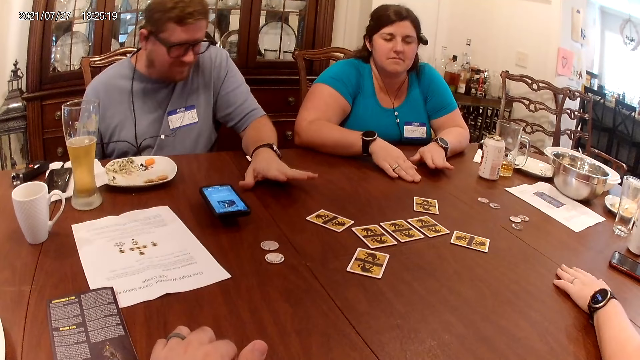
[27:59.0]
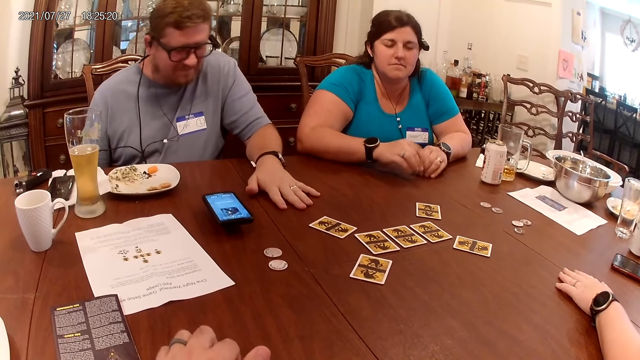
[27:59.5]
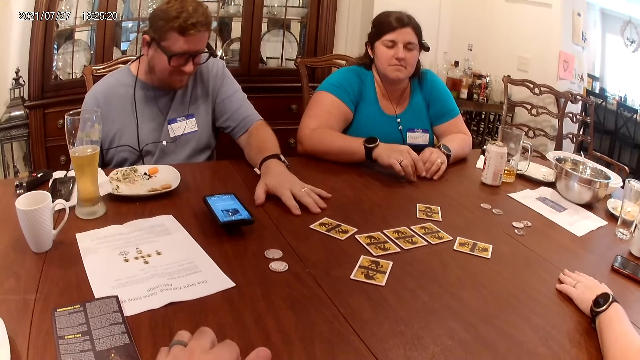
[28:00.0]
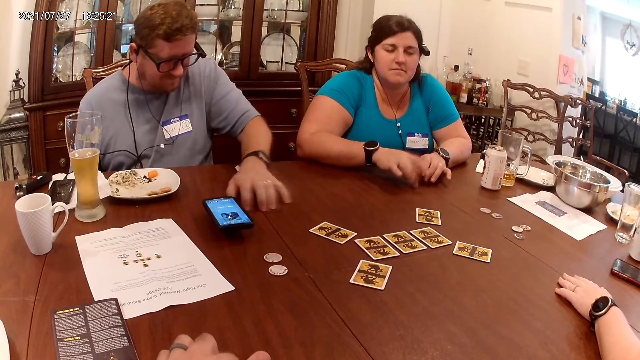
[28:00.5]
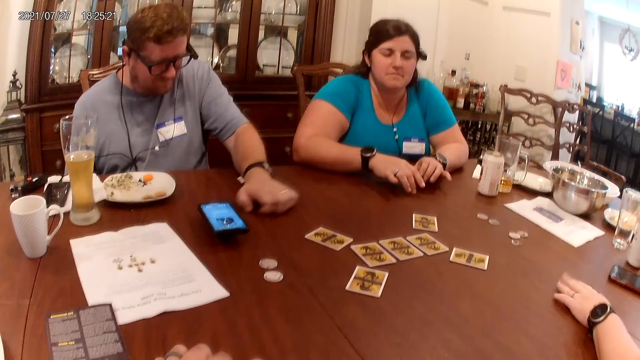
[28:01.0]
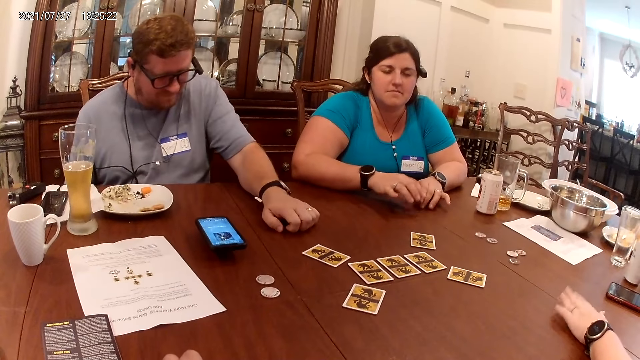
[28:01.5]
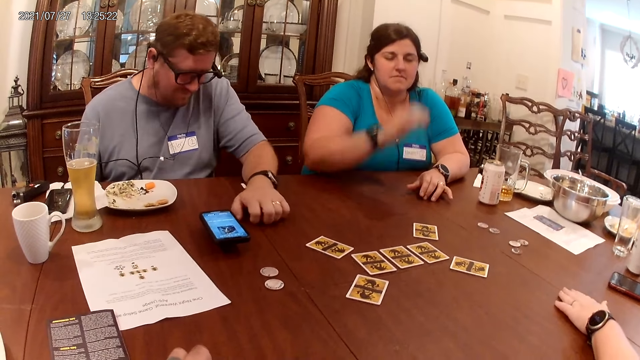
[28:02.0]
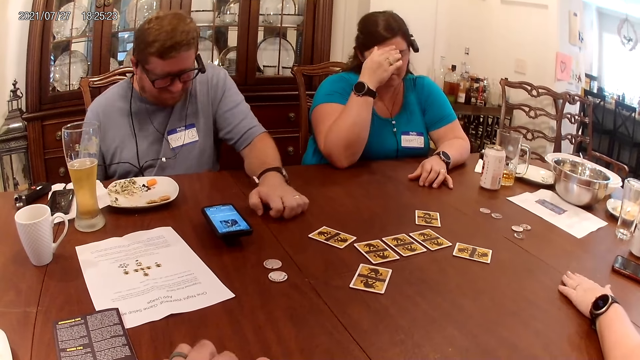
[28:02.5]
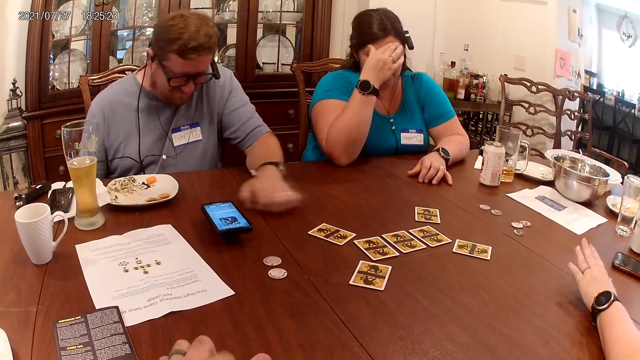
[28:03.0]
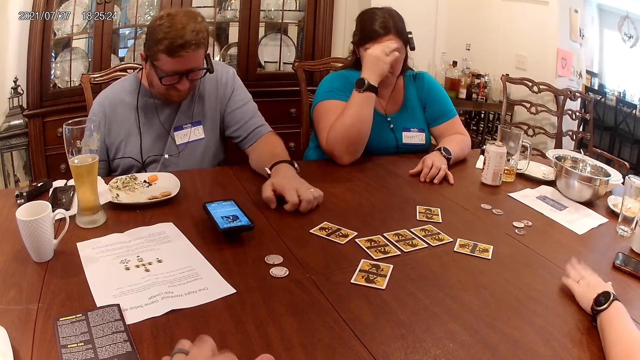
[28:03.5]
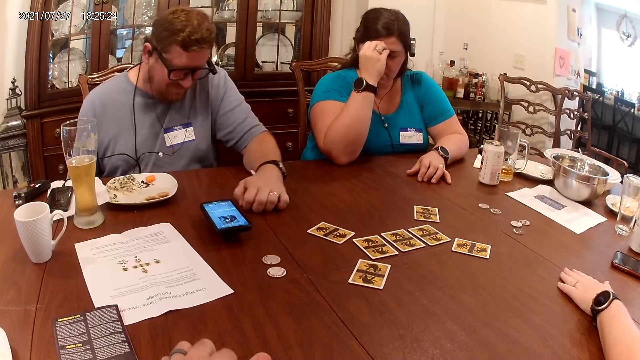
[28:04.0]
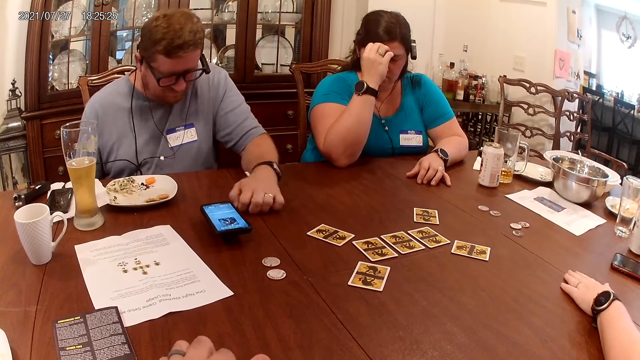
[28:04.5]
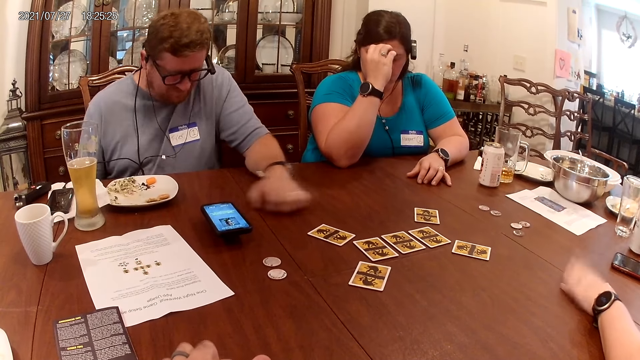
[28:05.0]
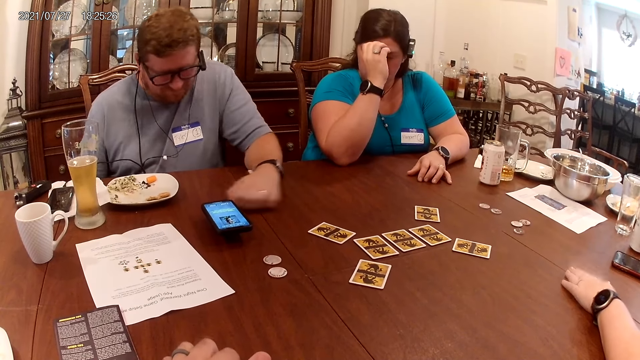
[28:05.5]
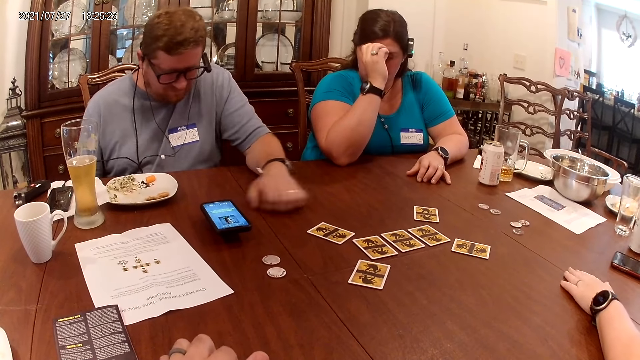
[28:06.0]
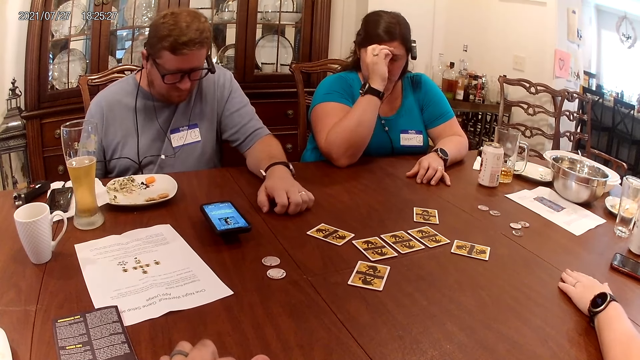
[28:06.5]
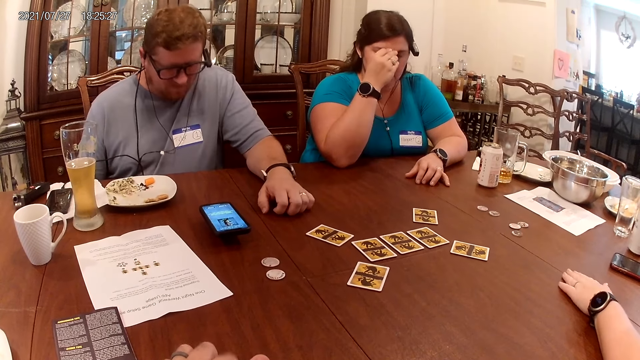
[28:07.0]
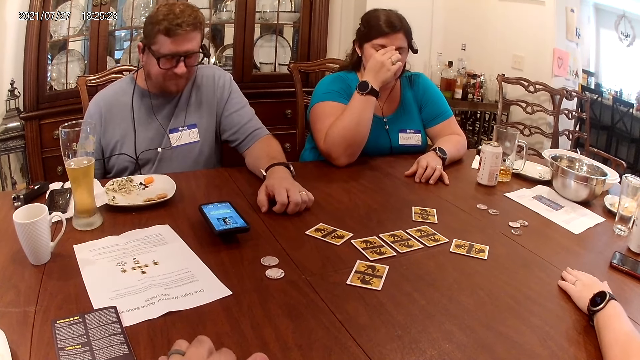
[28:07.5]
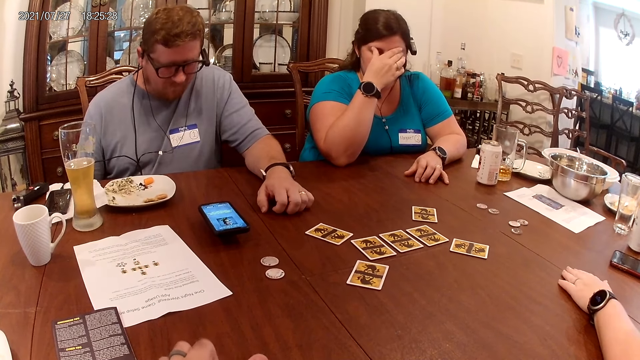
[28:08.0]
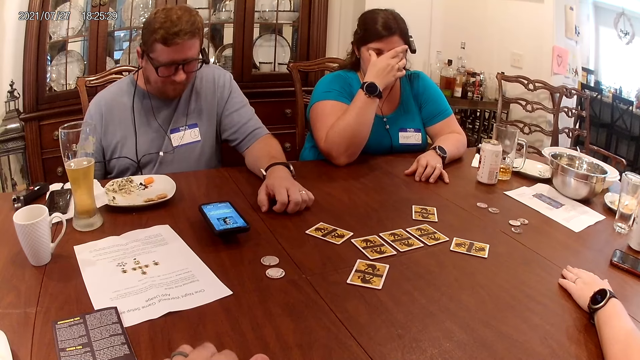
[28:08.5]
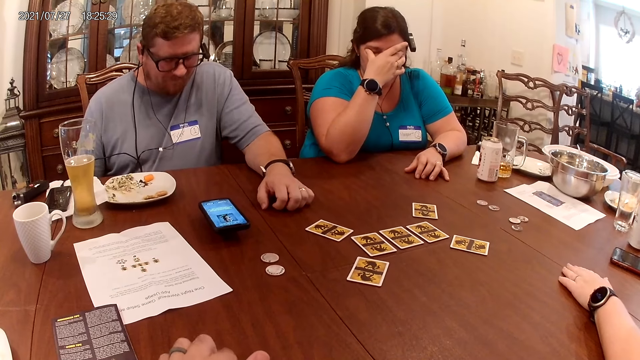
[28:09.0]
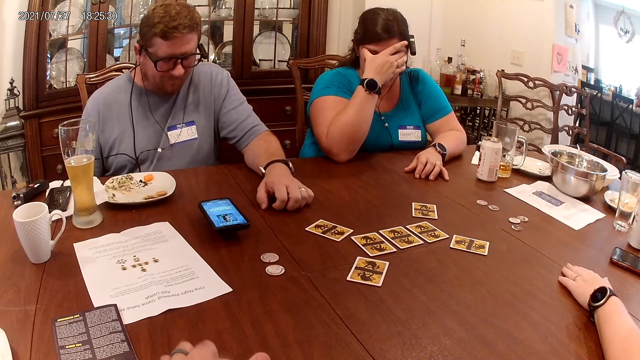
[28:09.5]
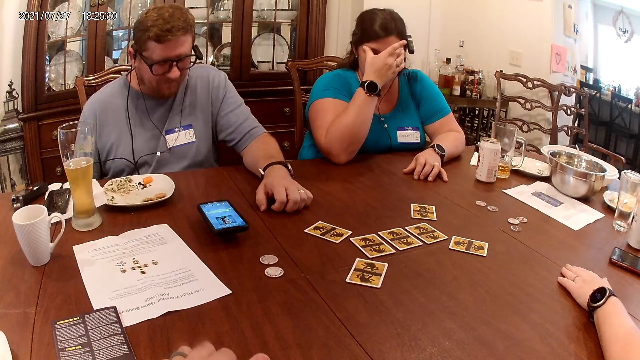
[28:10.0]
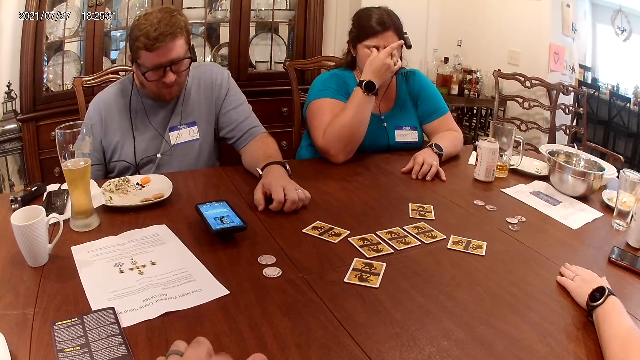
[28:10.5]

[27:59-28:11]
The man rubs his left hand on the table. A woman taps both hands on the table. Another woman rubs her right hand on her face. Another person taps the table.

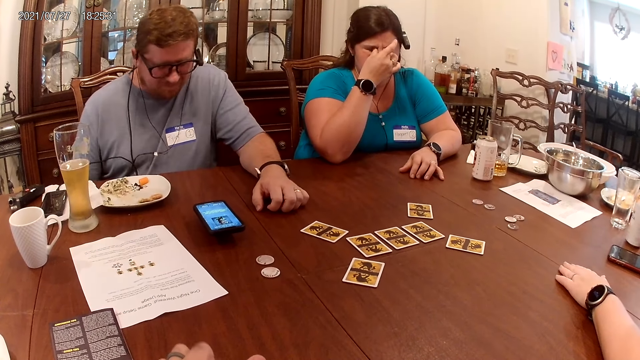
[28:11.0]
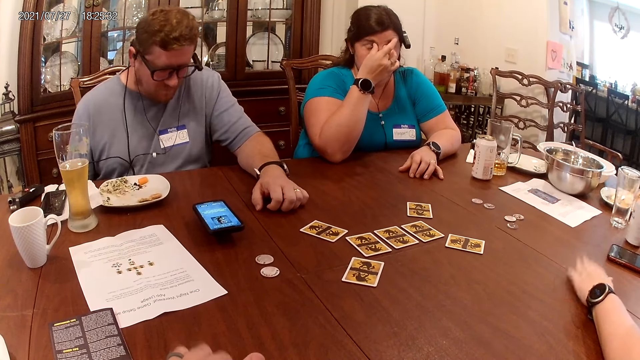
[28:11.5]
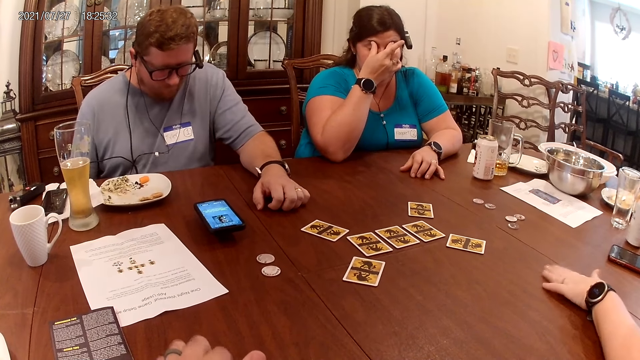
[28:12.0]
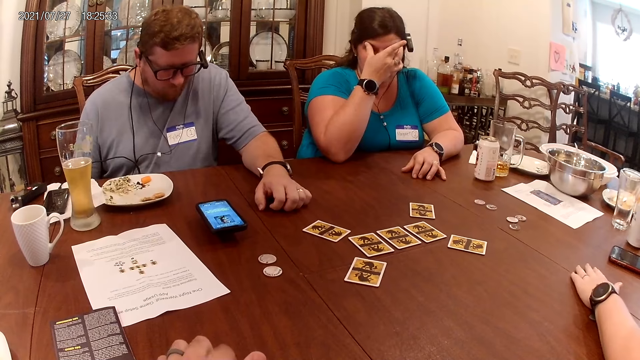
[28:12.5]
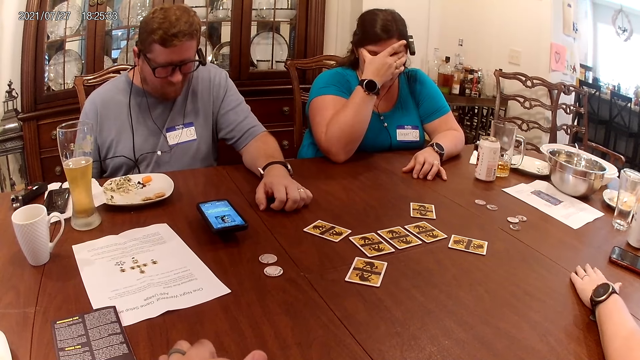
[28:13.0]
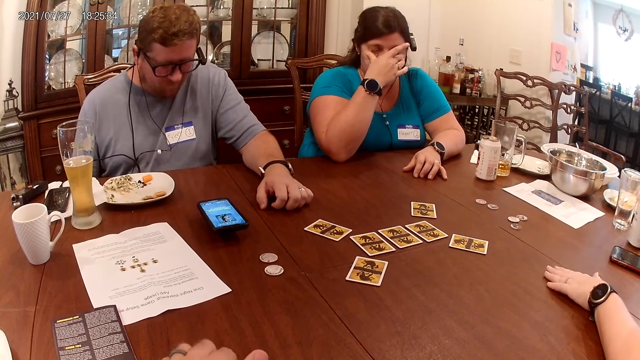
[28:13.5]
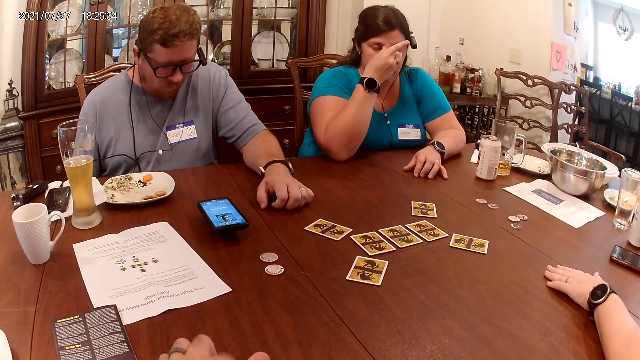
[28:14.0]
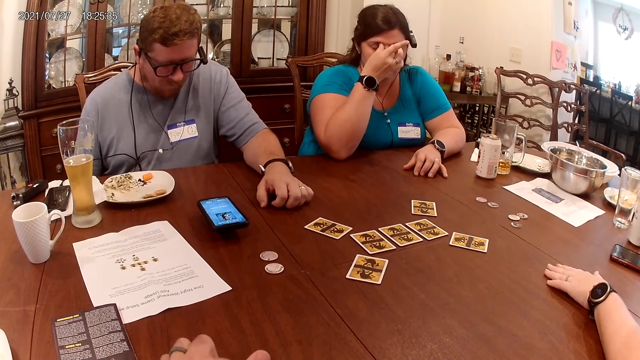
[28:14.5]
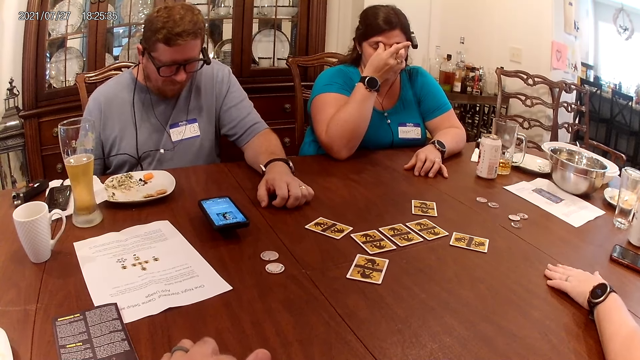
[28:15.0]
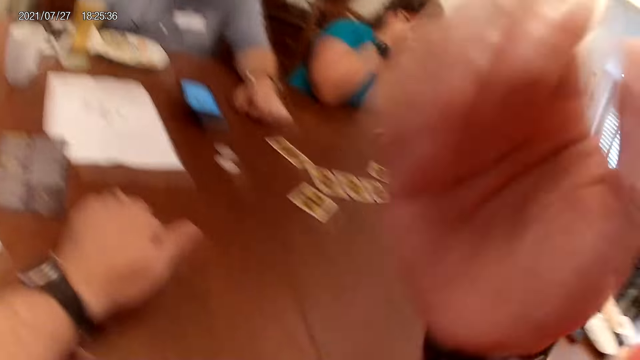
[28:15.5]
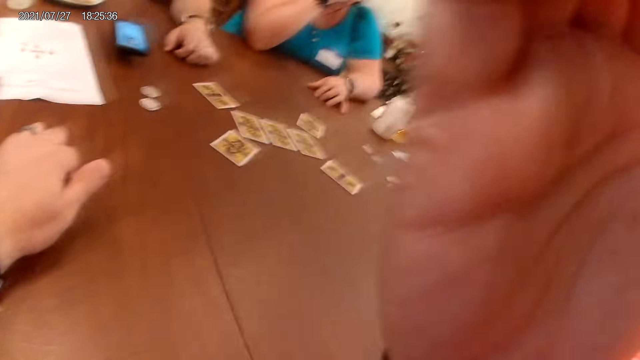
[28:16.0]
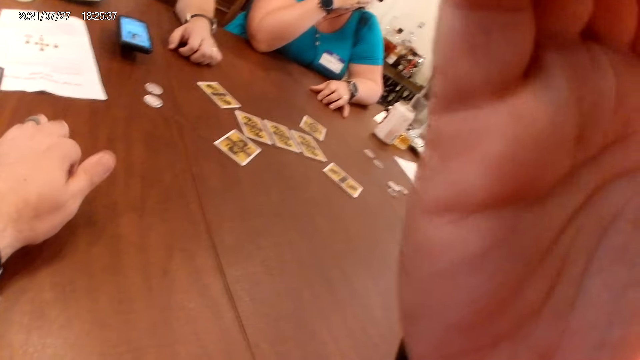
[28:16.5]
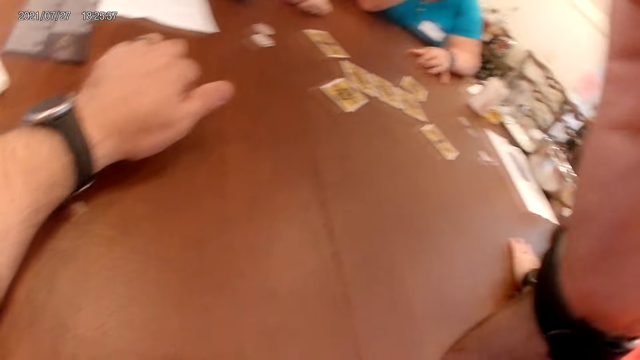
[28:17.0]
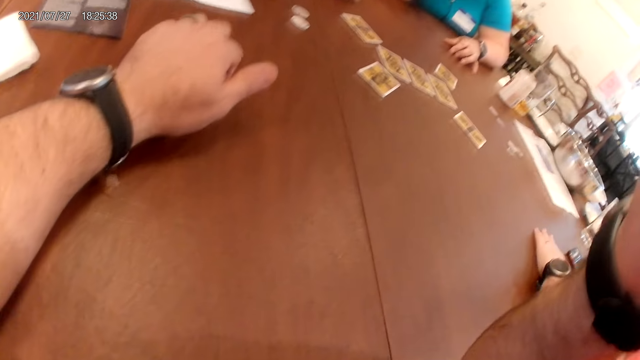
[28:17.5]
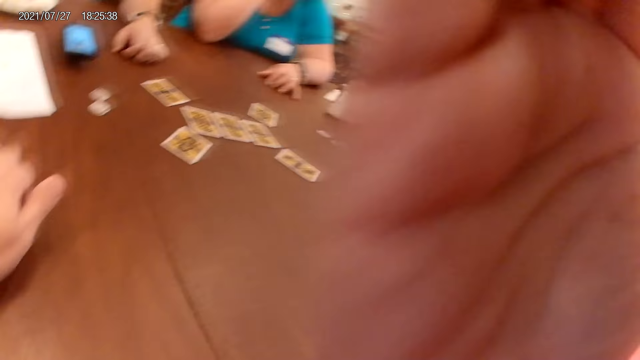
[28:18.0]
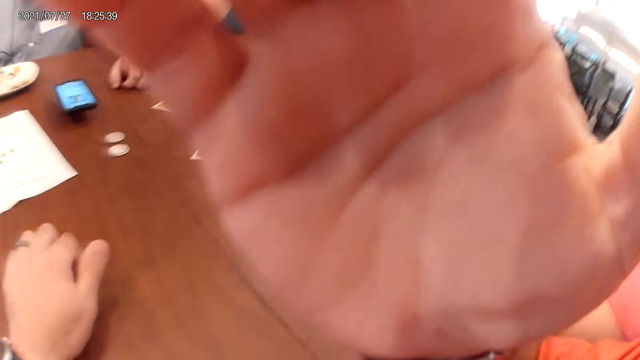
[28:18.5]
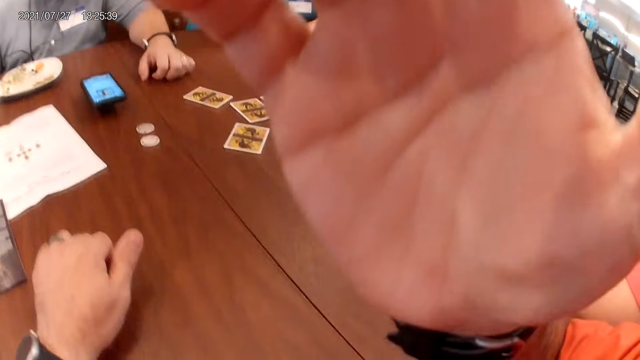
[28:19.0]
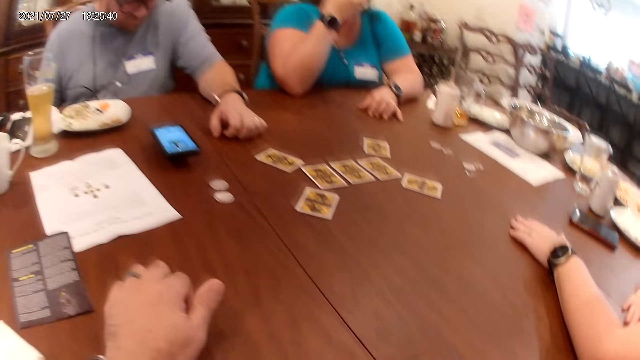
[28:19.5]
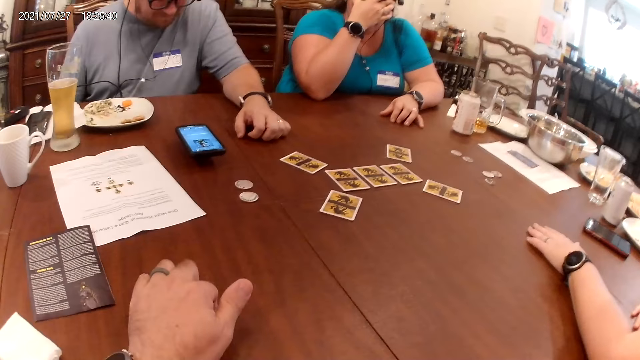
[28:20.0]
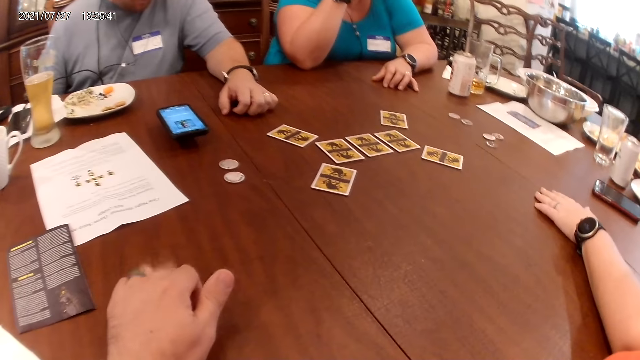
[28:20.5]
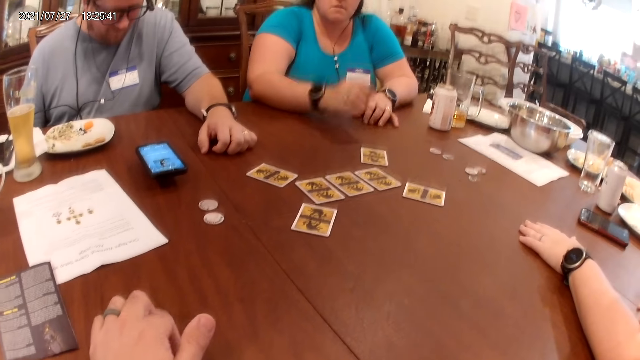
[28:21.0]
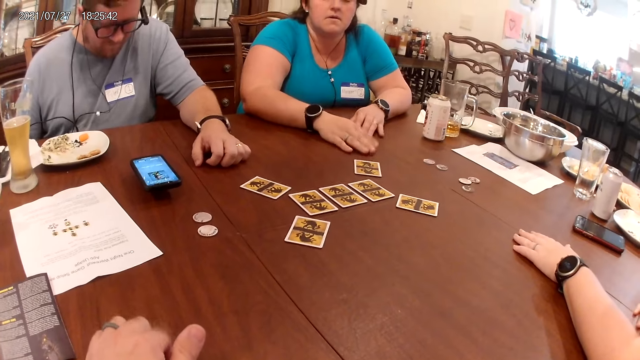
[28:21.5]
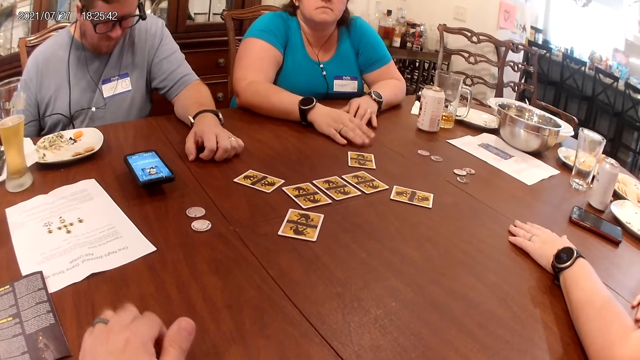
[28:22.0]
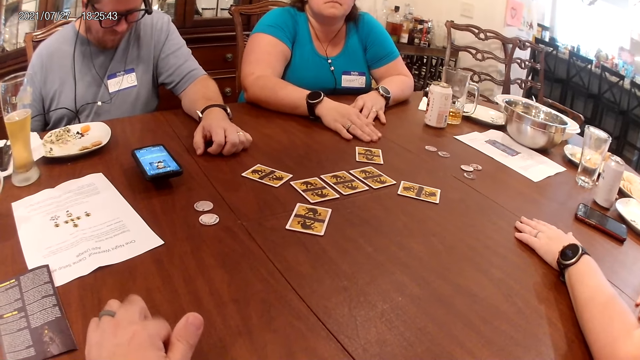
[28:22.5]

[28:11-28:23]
The camera wearer touches his face with his right hand. He adjusts his camera. A woman puts her hand on the table.
